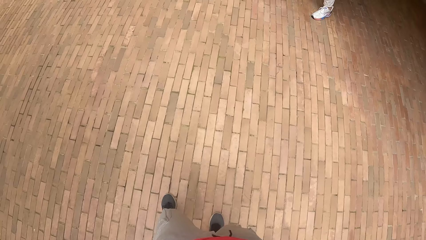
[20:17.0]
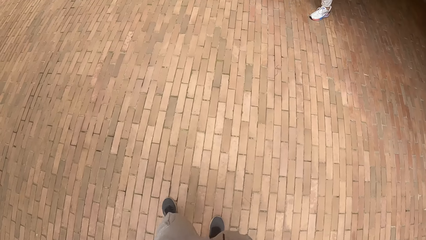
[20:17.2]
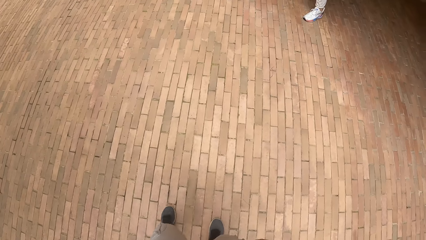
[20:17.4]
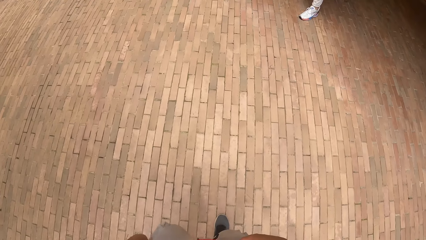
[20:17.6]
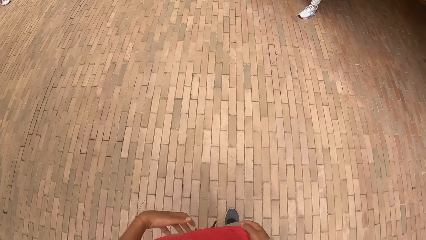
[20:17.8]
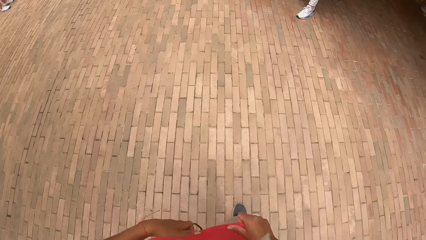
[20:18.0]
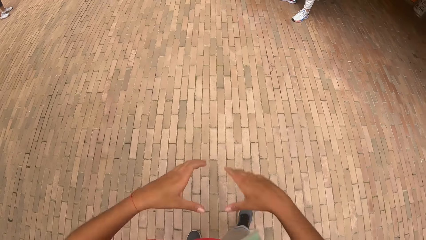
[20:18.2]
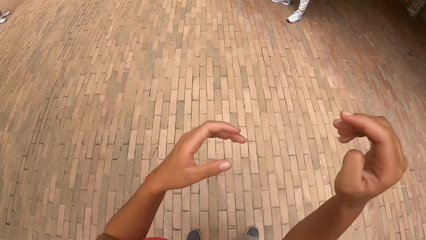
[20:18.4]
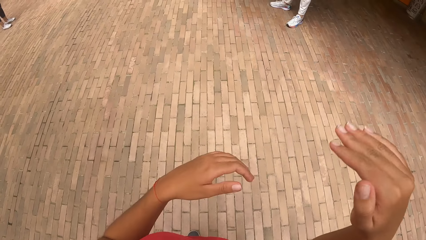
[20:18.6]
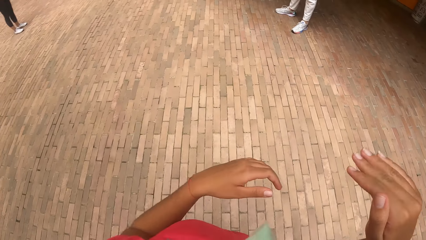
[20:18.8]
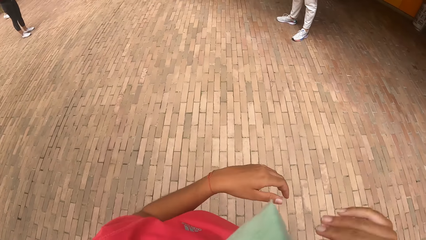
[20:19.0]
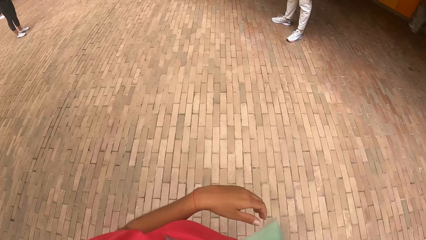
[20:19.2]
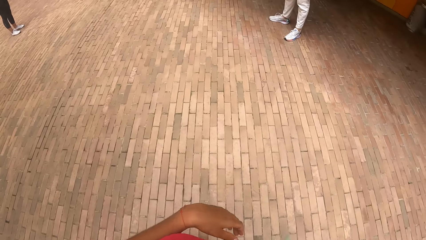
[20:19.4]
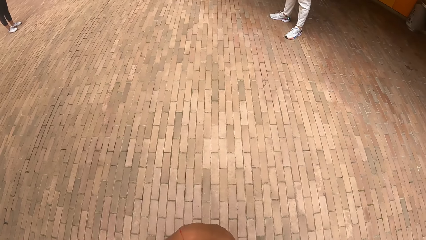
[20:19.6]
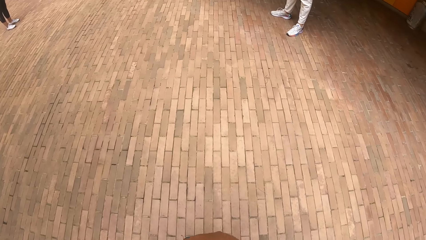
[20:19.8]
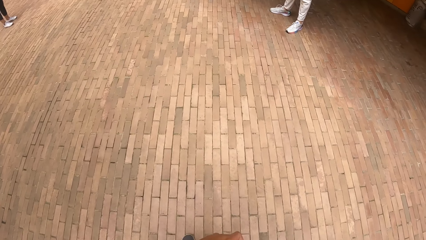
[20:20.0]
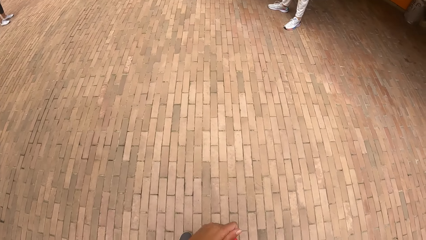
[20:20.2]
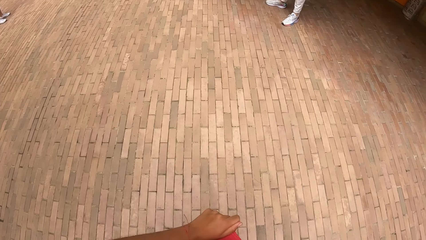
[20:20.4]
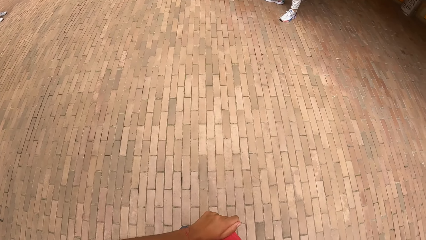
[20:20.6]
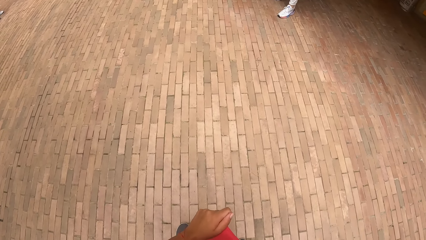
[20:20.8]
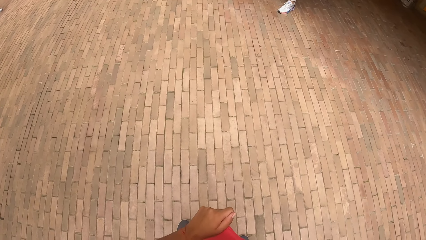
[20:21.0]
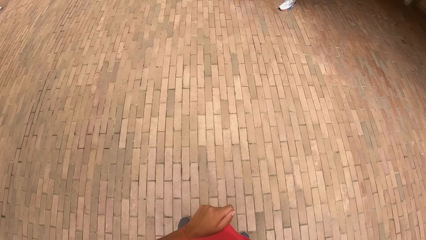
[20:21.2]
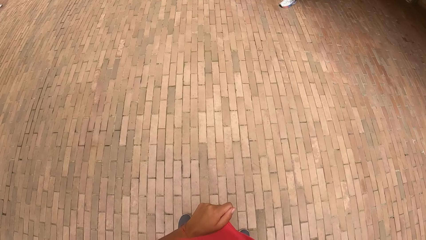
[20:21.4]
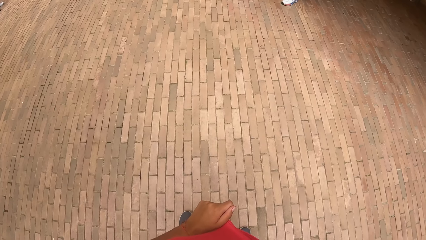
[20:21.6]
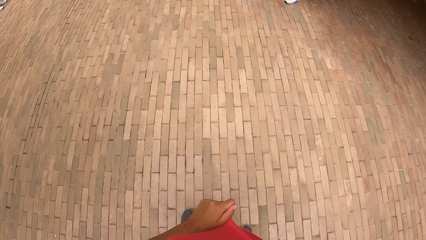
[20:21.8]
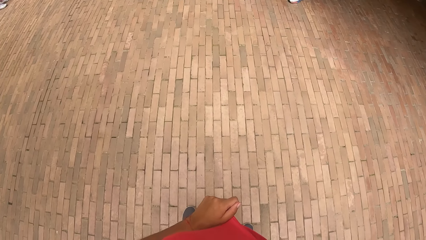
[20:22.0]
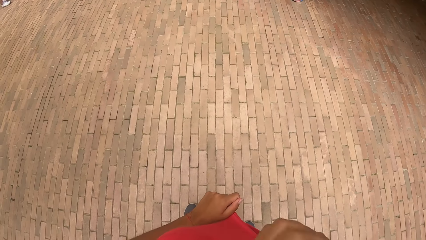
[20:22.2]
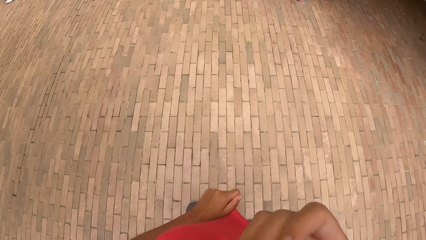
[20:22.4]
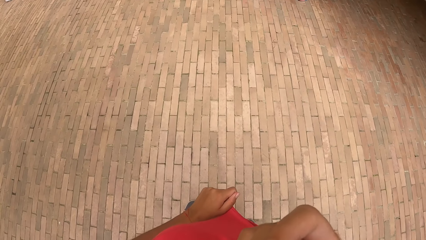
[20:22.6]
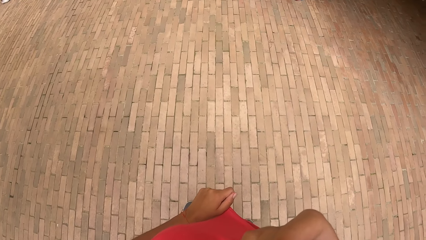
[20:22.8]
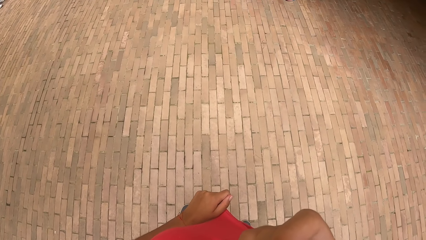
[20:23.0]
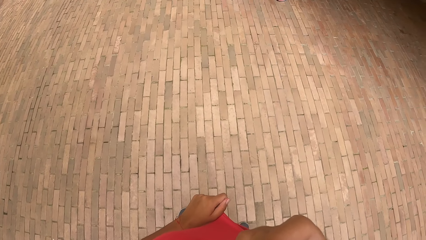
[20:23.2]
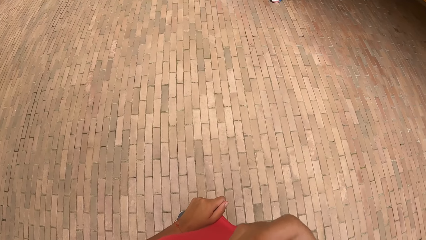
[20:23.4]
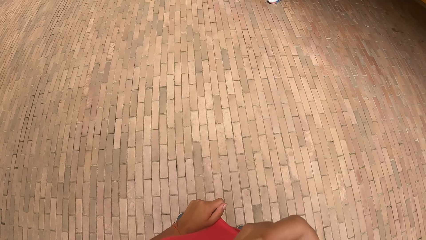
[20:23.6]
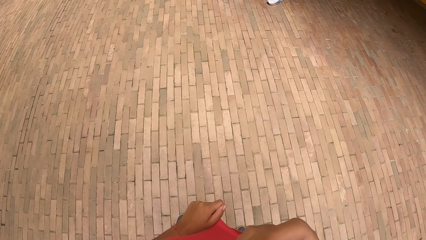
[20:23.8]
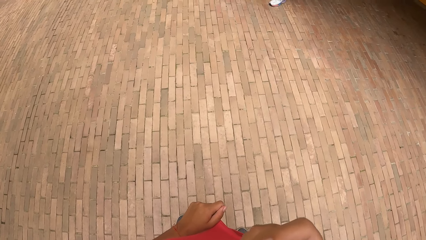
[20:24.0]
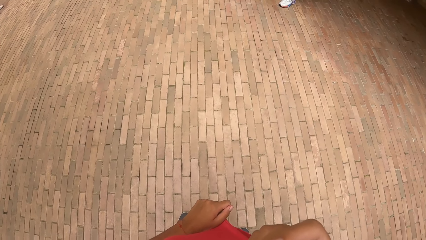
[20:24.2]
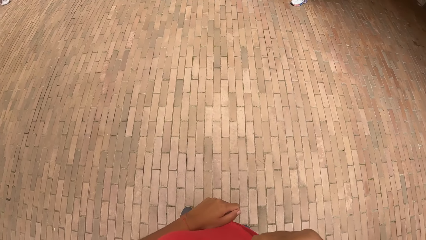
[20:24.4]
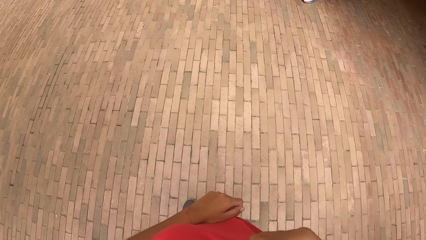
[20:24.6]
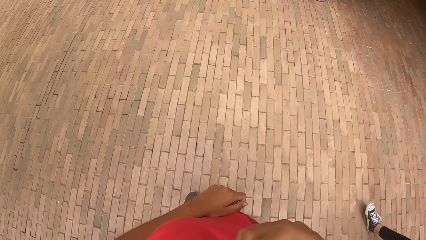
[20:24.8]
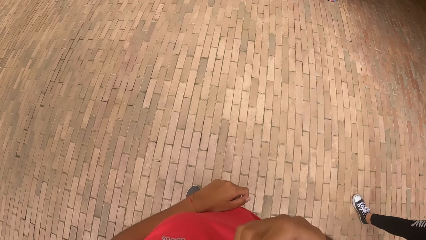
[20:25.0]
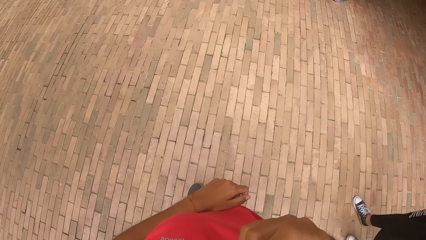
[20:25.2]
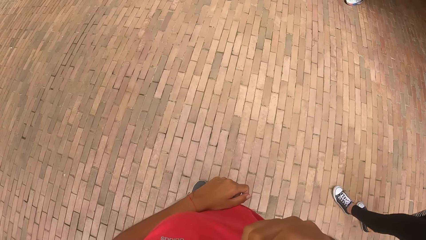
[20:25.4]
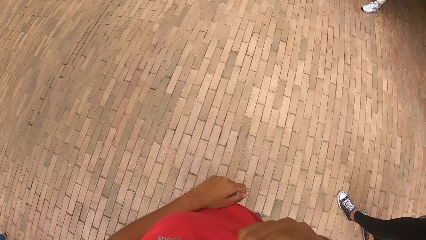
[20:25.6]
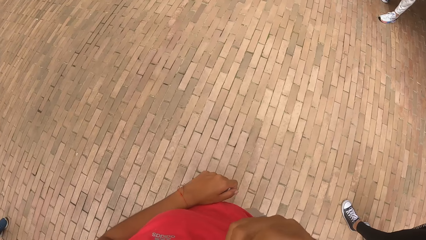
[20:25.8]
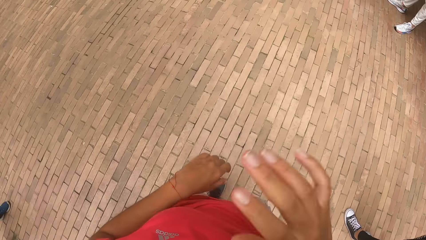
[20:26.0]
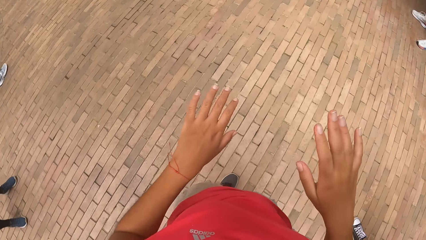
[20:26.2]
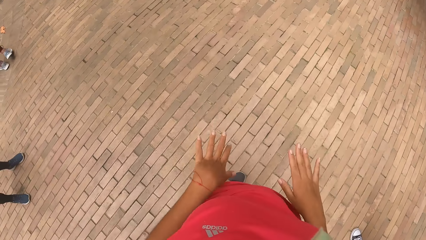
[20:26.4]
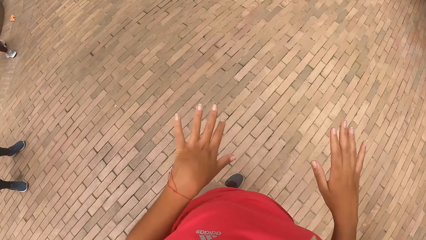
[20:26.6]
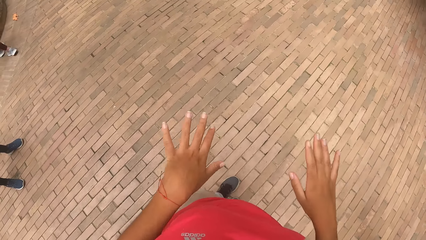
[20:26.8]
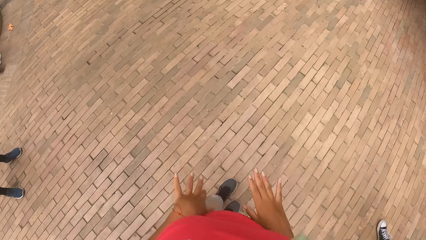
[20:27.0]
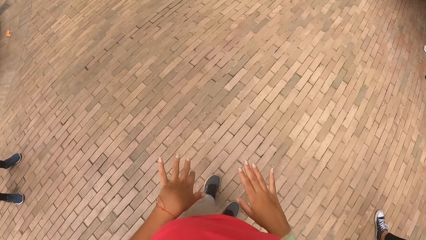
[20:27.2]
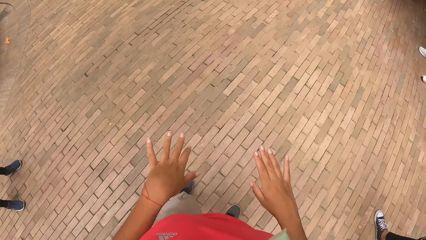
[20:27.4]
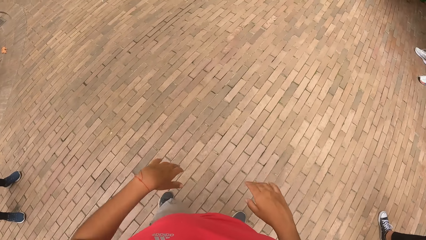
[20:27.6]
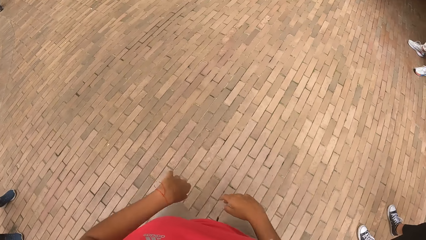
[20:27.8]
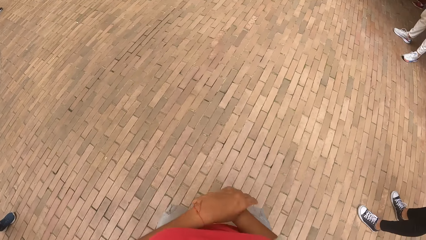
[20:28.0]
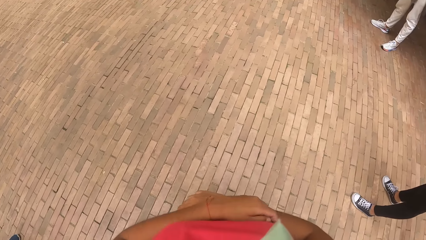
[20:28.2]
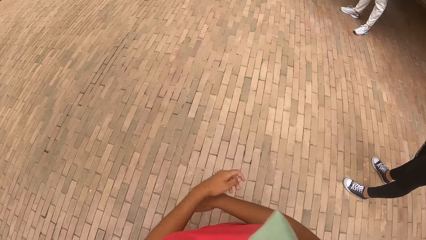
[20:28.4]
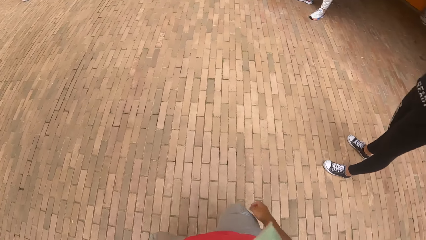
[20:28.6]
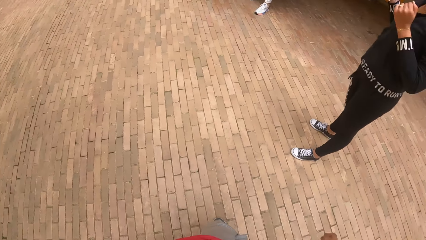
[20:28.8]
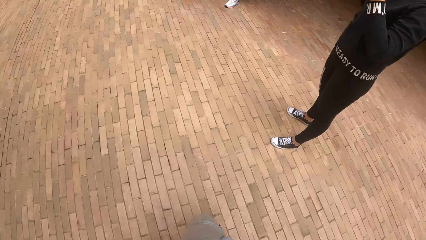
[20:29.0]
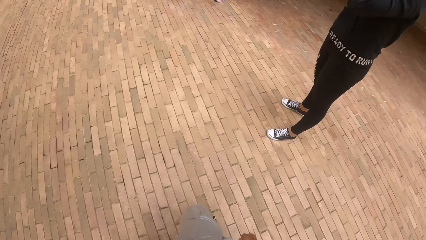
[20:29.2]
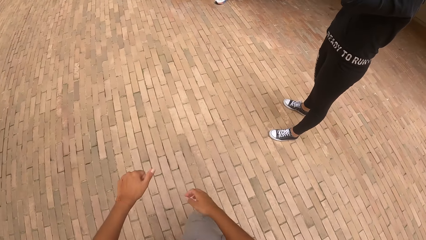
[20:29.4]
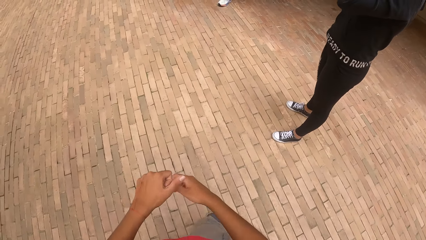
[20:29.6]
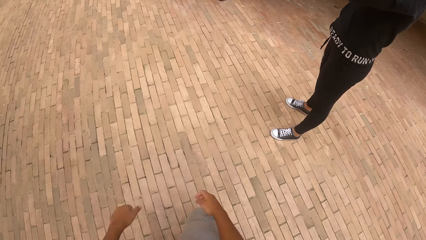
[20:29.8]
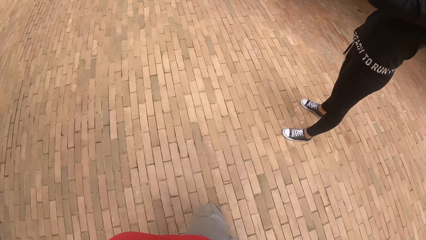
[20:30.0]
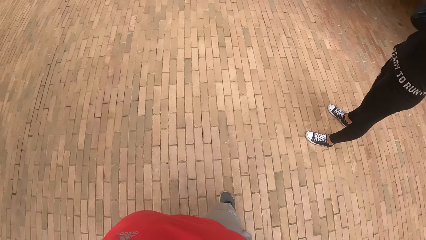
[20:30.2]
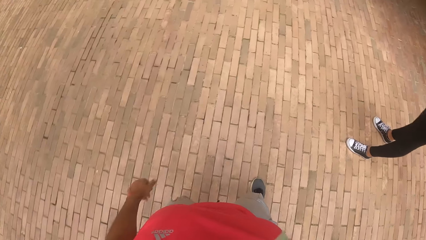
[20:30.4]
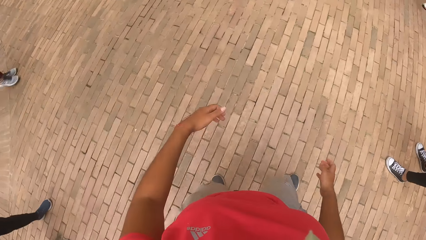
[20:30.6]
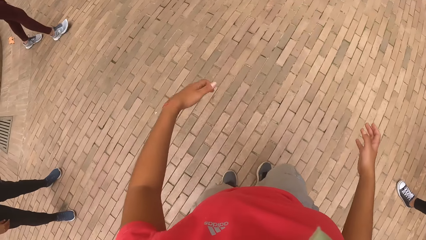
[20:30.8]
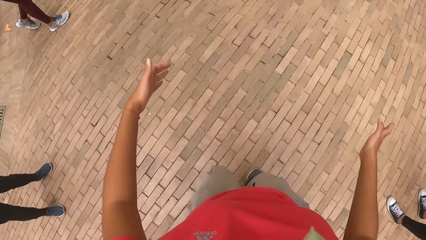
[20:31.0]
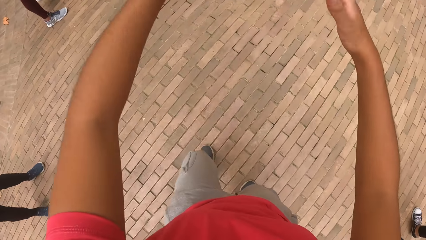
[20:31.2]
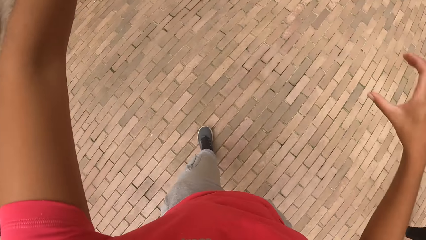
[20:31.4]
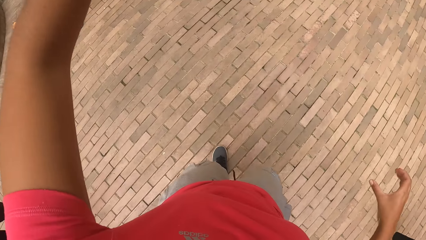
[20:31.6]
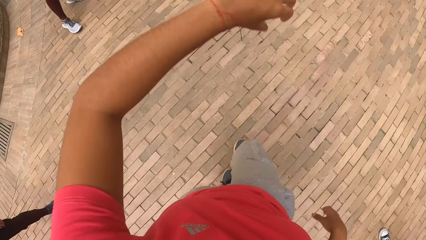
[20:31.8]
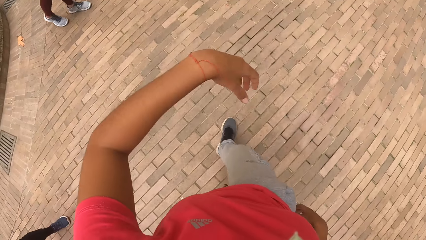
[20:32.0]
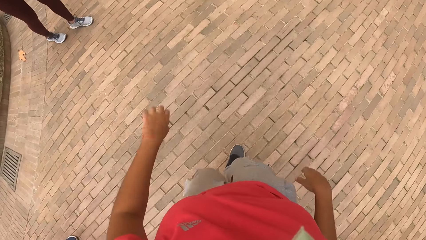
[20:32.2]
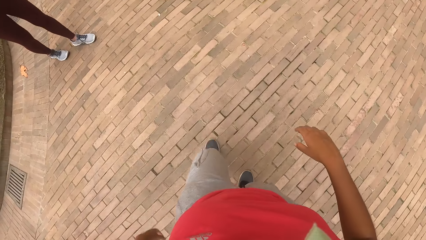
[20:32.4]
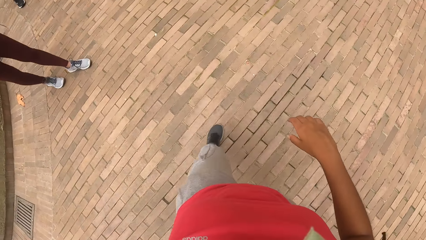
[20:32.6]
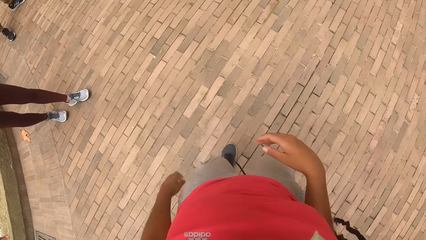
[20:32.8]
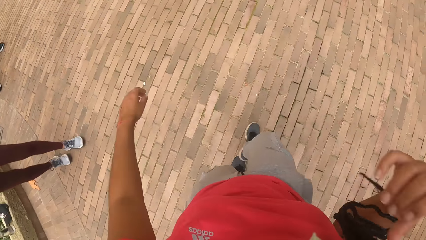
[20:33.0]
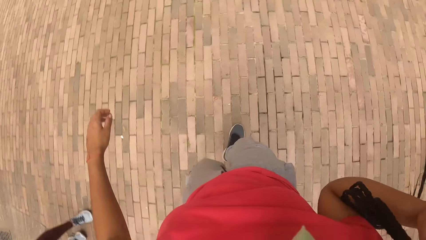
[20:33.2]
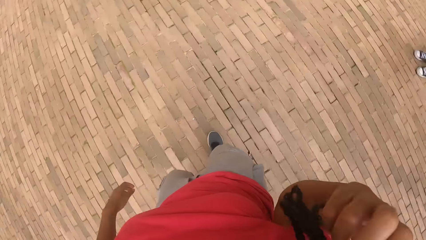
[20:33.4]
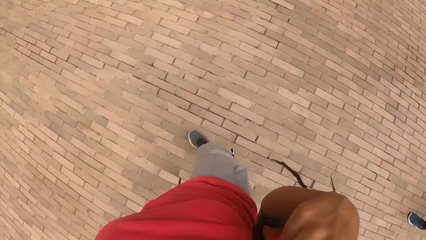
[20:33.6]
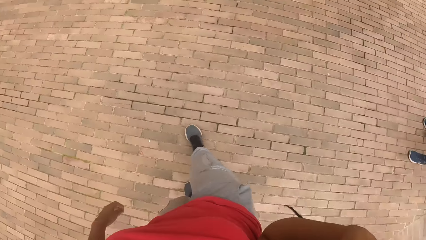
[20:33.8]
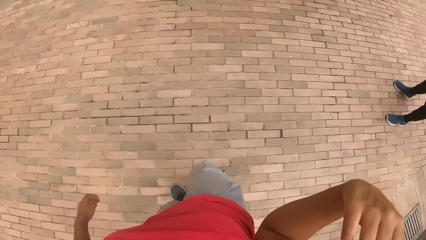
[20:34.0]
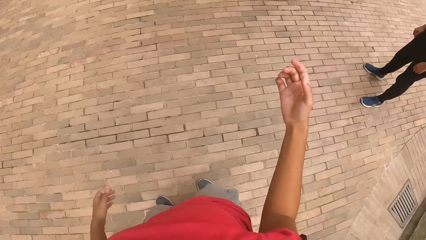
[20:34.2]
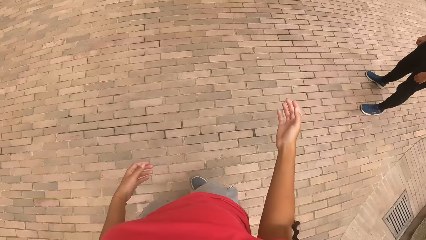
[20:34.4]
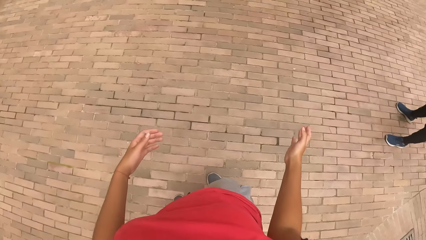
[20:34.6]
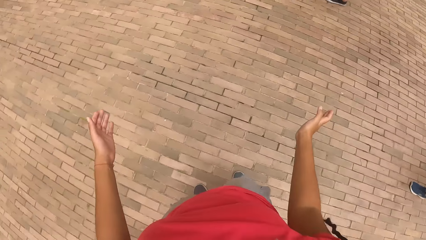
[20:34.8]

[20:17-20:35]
The camera wearer interacts with a group of people. They move hands. They swing hands. They move around.
